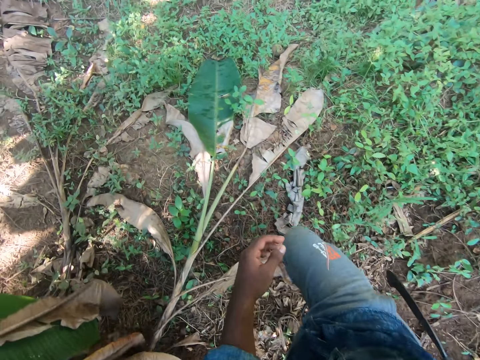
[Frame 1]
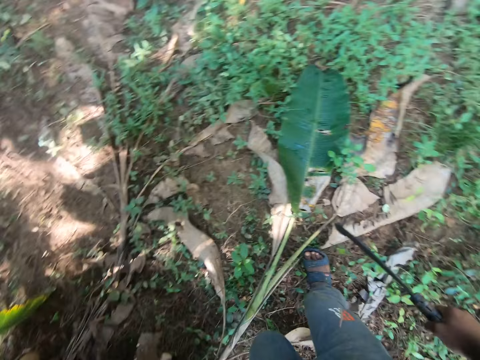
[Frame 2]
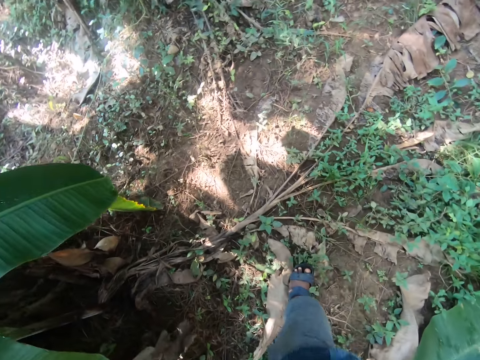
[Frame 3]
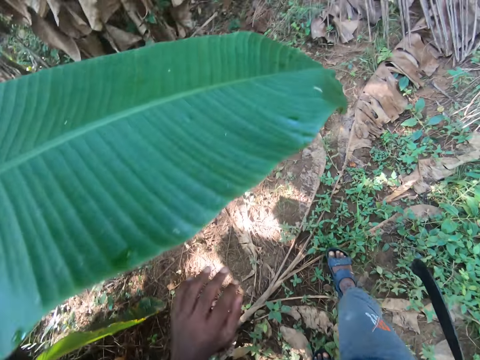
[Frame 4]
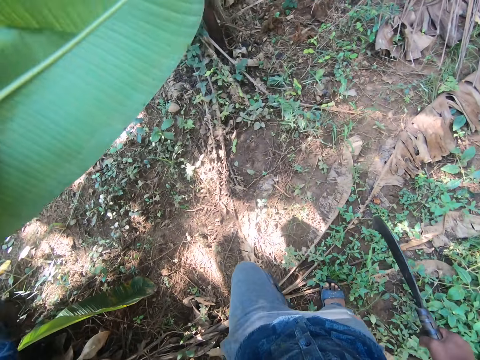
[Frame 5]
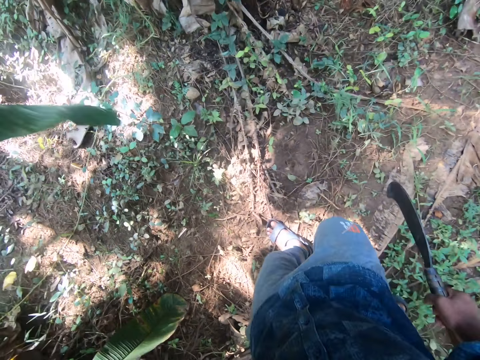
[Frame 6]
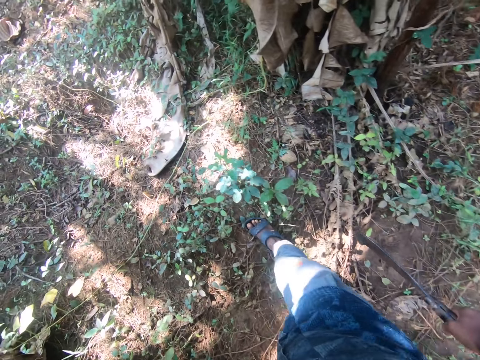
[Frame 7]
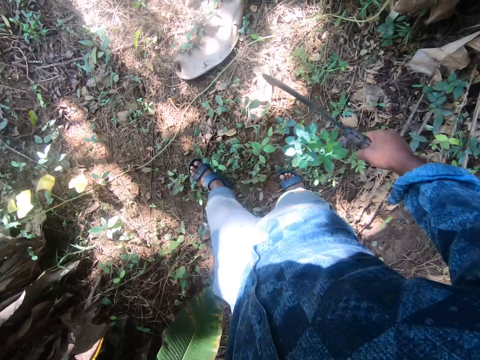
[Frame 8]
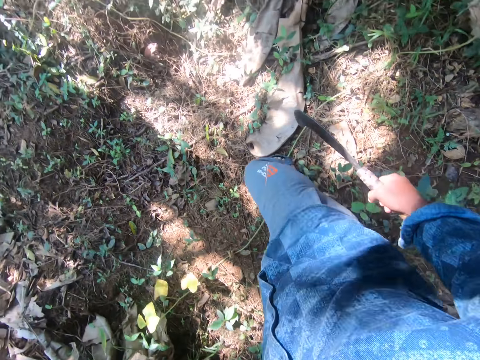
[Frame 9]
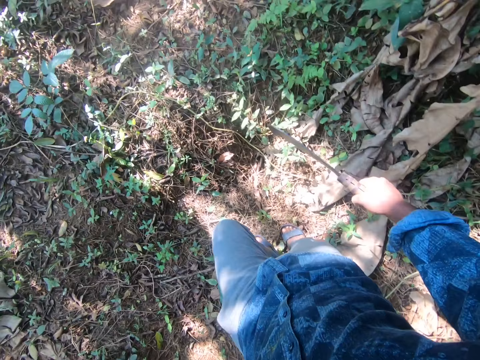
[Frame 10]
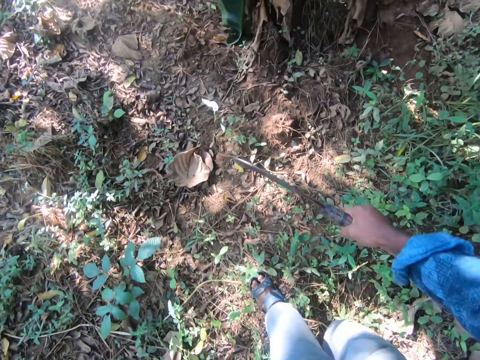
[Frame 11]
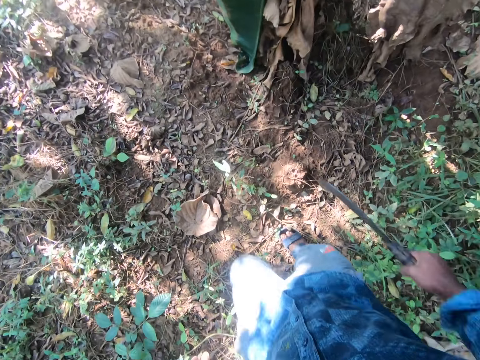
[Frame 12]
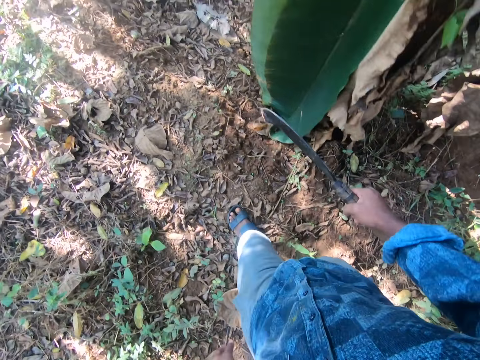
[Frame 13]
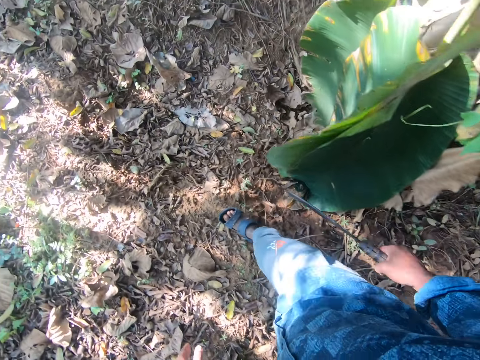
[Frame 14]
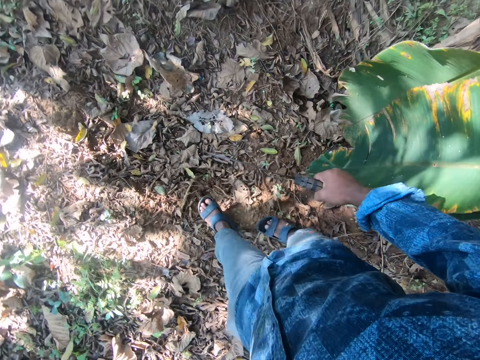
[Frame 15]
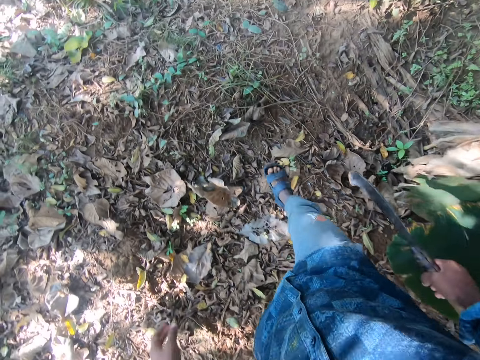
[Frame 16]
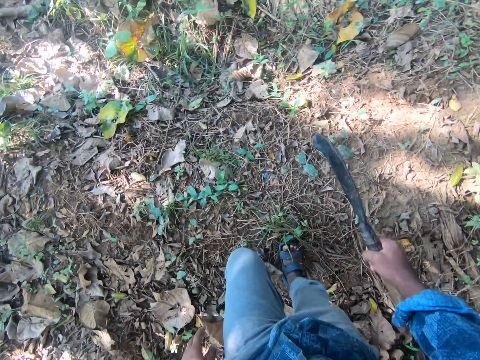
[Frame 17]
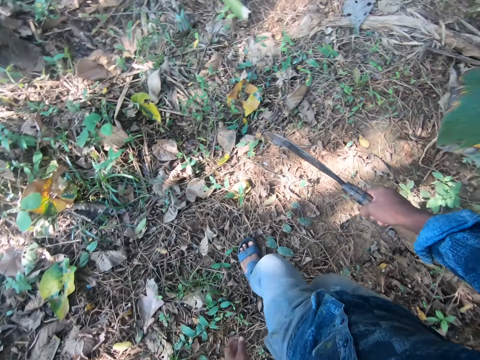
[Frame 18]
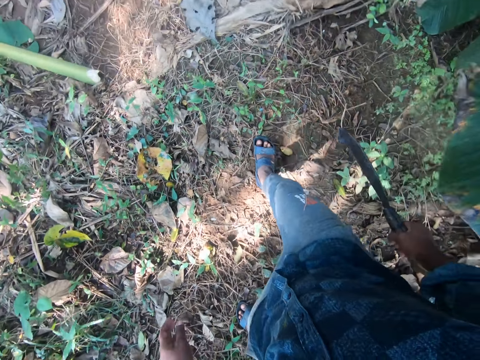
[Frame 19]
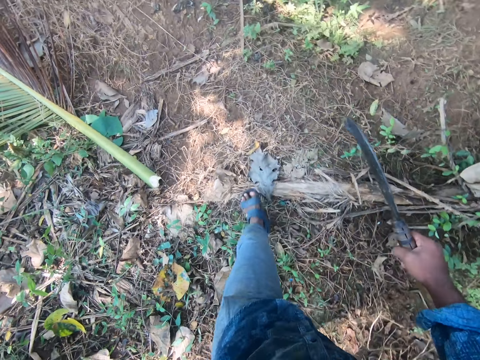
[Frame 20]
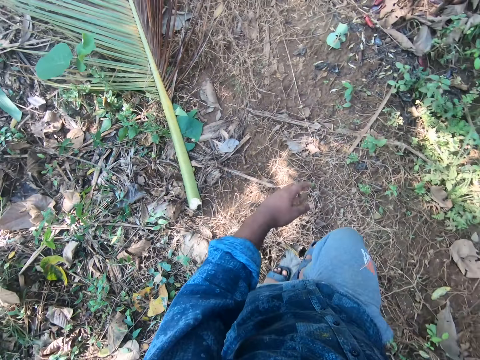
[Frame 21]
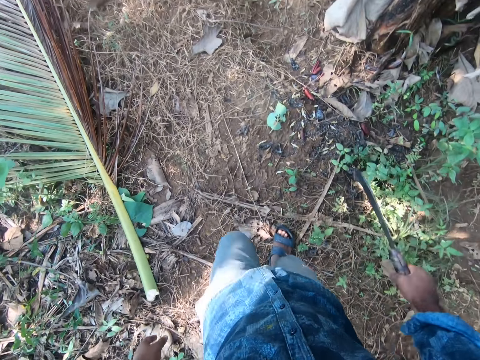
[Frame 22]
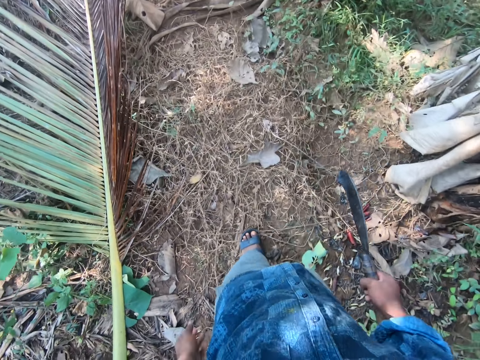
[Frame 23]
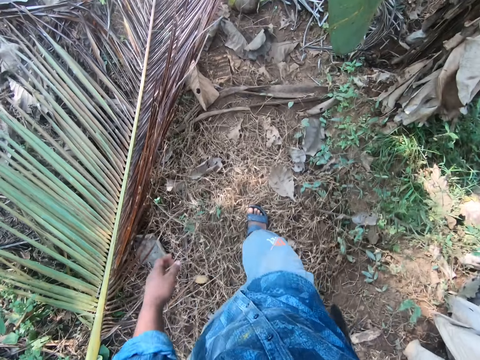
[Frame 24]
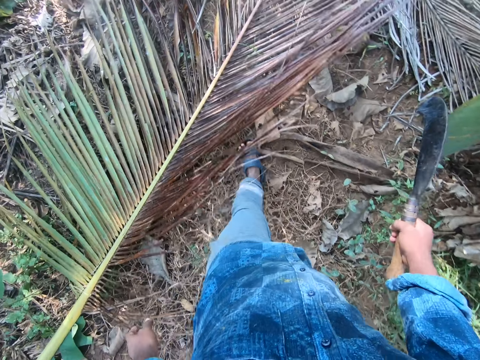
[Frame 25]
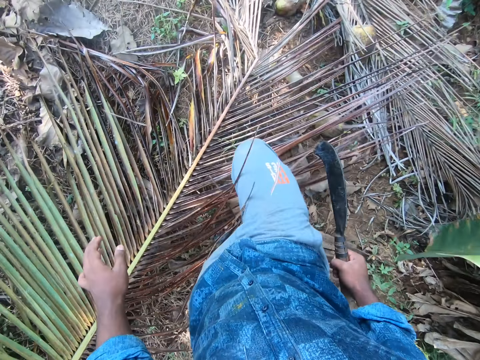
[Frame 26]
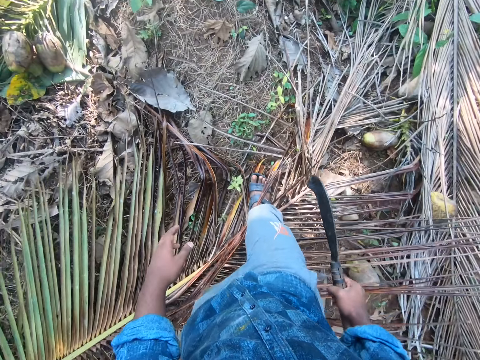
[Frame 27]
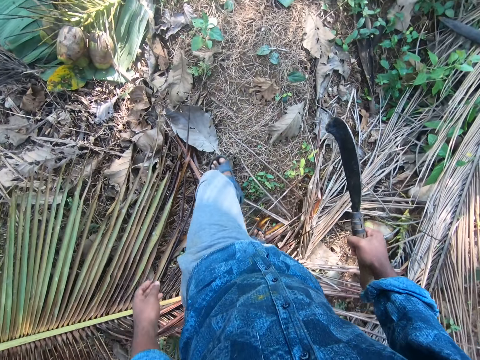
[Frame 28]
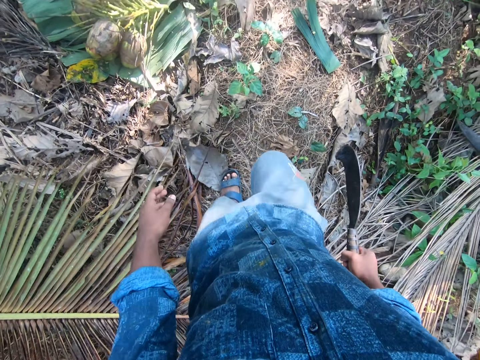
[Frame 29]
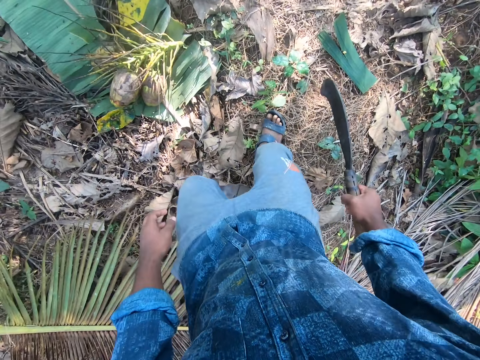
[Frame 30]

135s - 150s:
The camera wearer pushes a banana leaf aside with his left hand. He steps on a palm frond.

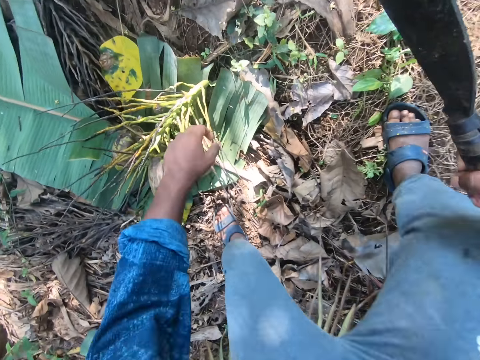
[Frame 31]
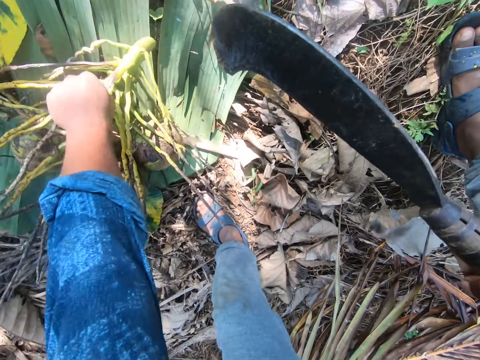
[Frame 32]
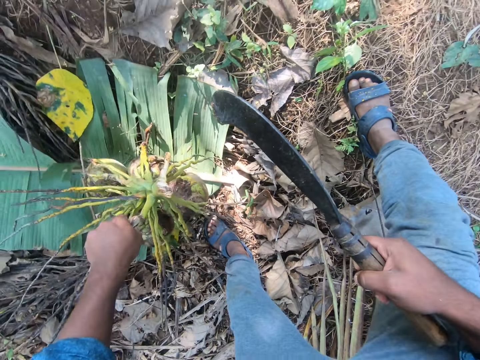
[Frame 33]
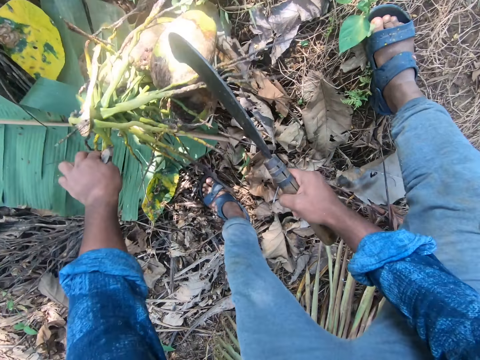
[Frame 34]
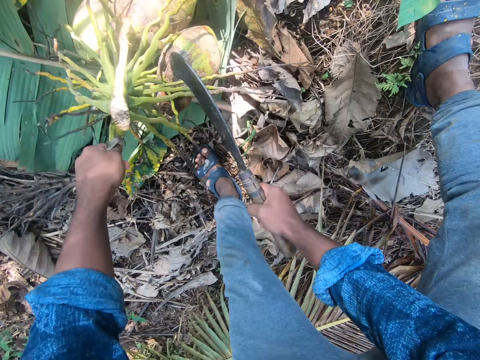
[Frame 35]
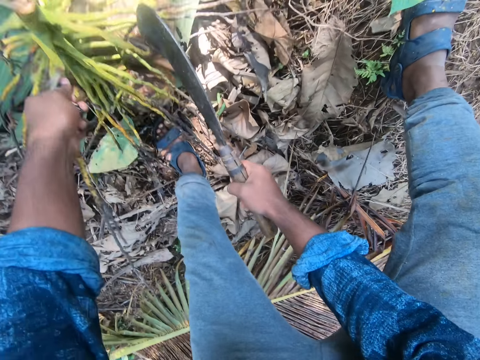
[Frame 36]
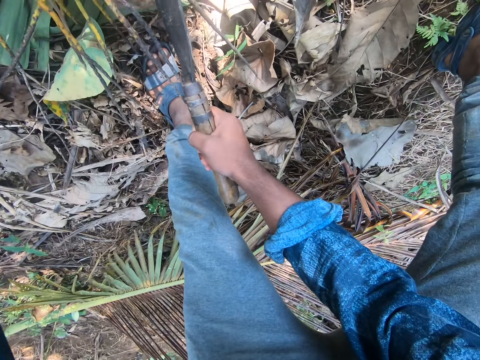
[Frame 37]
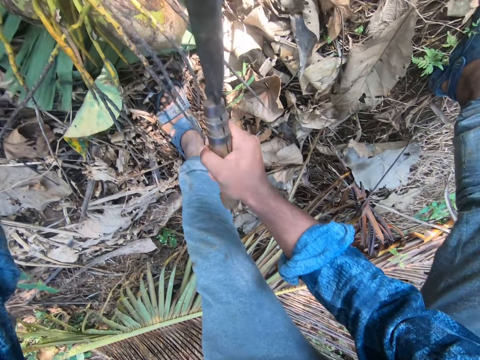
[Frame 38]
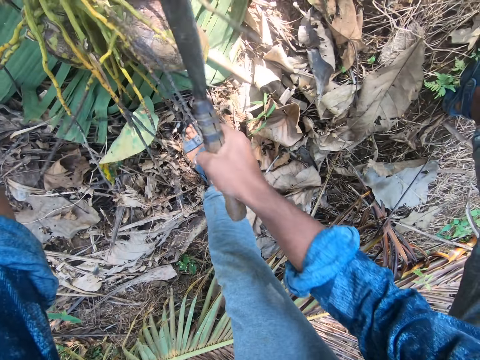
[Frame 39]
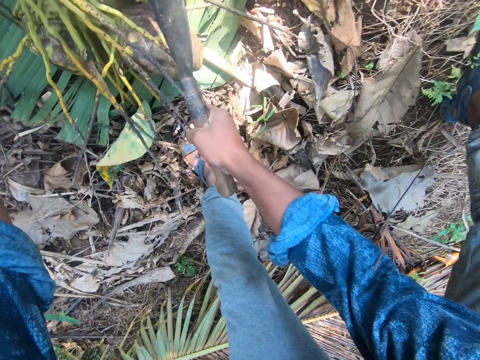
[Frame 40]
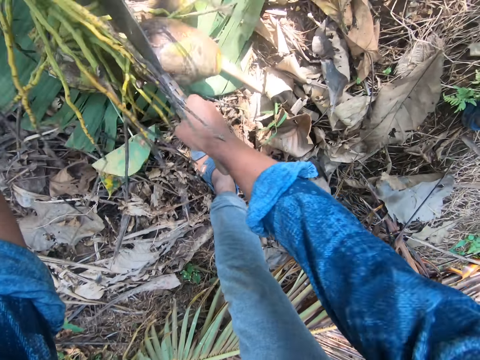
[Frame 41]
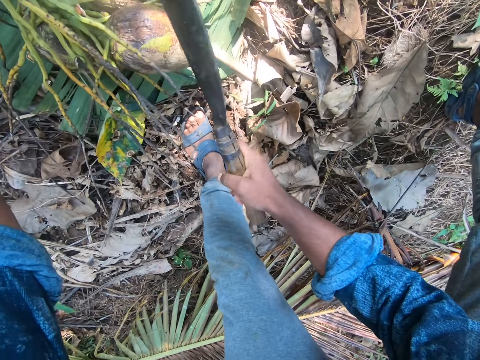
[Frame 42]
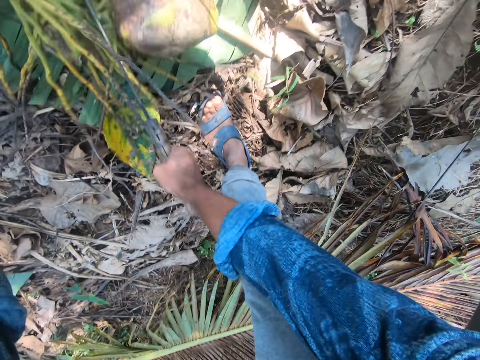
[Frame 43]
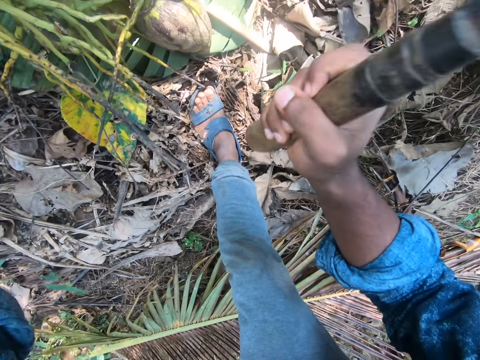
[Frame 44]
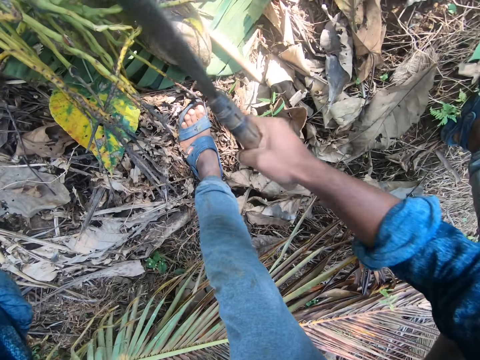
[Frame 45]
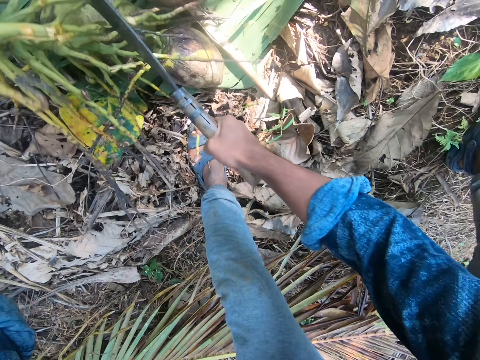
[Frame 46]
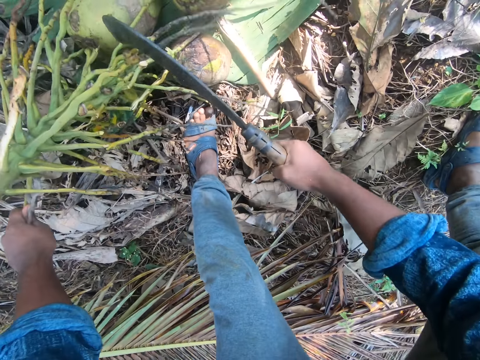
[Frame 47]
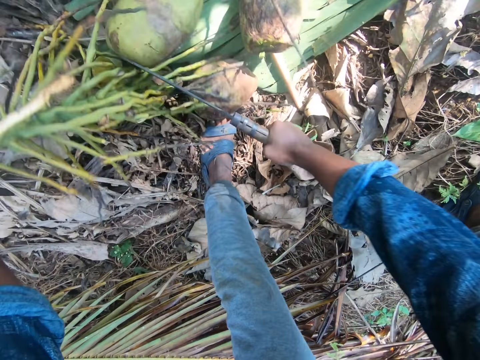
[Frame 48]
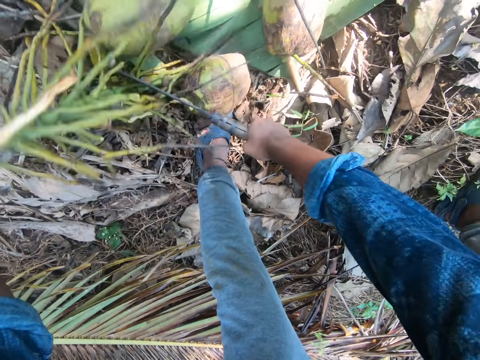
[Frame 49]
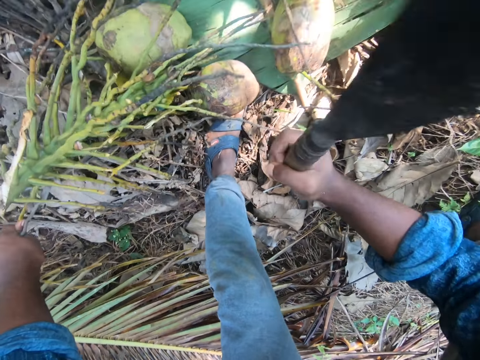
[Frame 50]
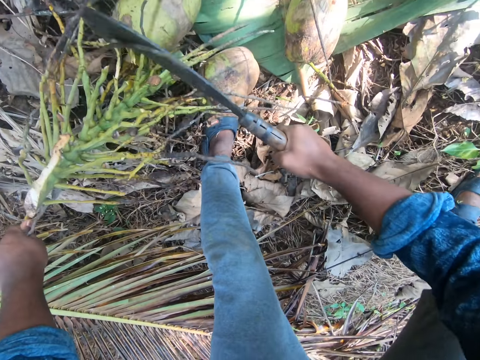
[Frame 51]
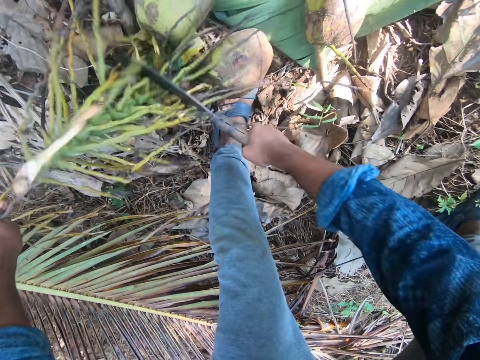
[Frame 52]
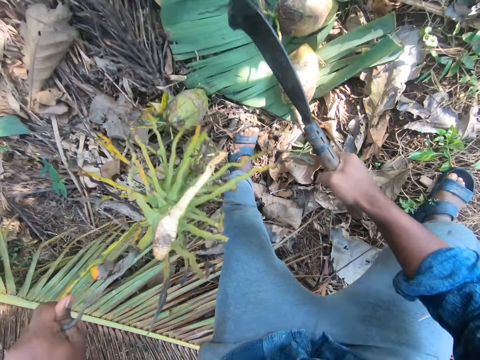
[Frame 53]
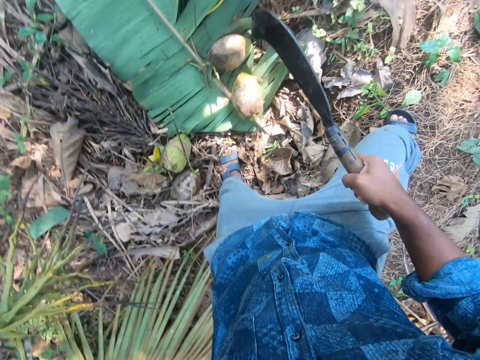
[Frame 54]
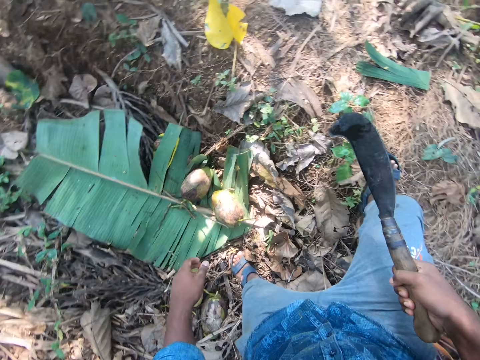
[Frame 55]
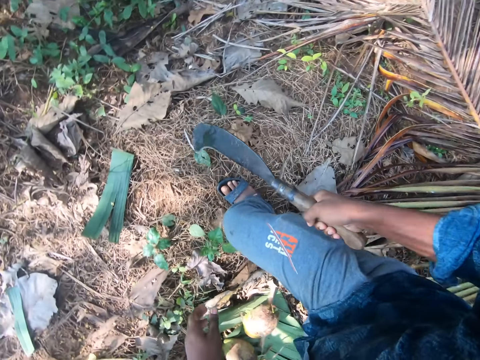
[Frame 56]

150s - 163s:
The camera wearer picks up a coconut bunch with his left hand. He drops the coconut bunch on the ground with his left hand. He cuts off the stalk of the coconut bunch in his left hand with the sickle in his right hand. He tosses the stalk of the coconut bunch to the ground with his left hand.
